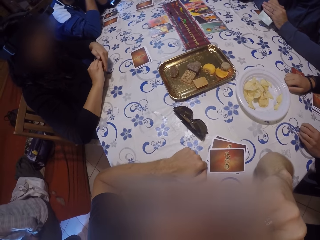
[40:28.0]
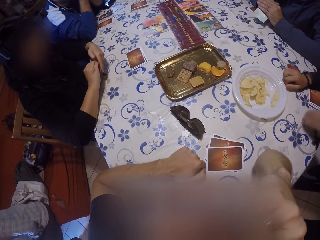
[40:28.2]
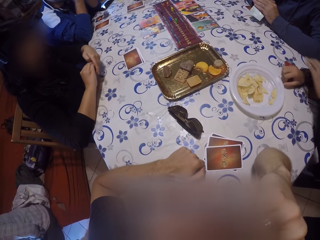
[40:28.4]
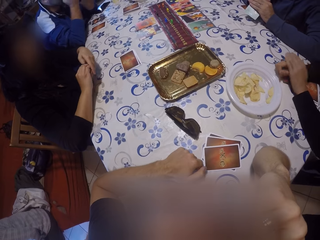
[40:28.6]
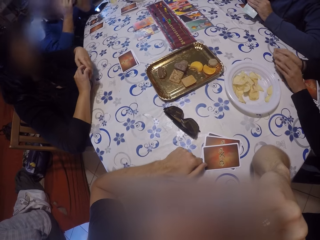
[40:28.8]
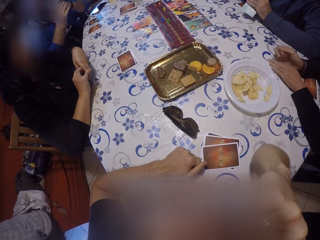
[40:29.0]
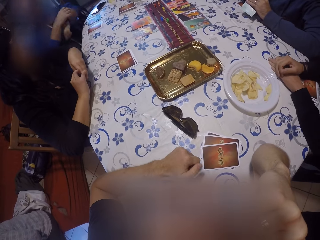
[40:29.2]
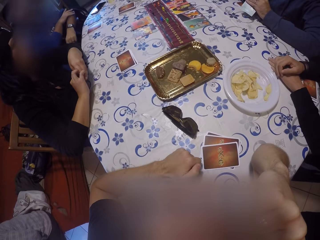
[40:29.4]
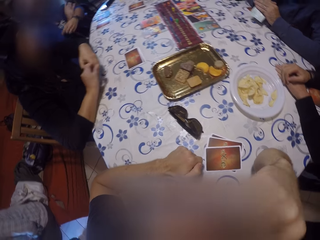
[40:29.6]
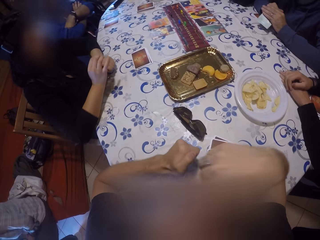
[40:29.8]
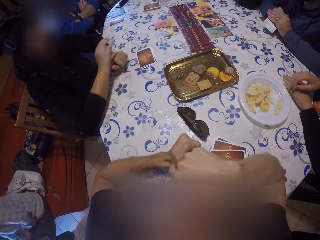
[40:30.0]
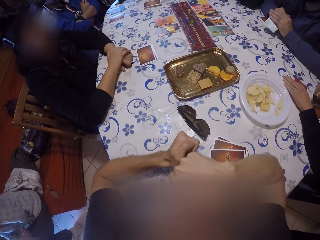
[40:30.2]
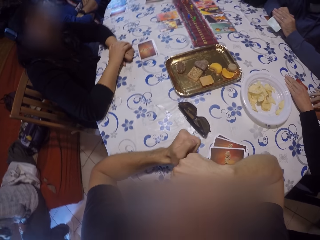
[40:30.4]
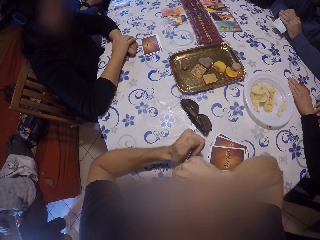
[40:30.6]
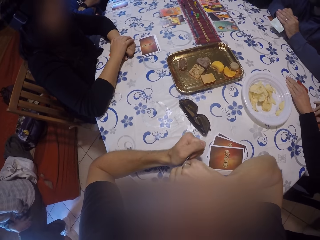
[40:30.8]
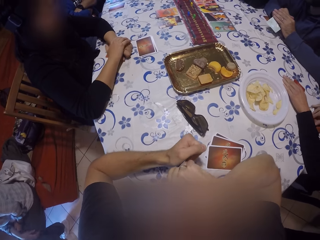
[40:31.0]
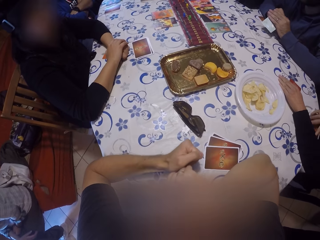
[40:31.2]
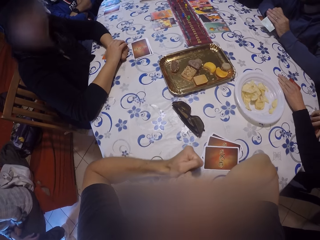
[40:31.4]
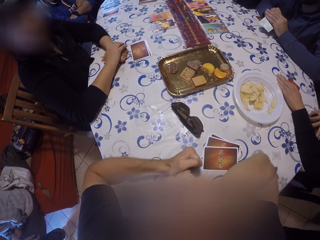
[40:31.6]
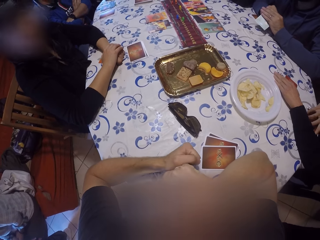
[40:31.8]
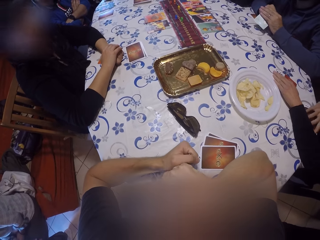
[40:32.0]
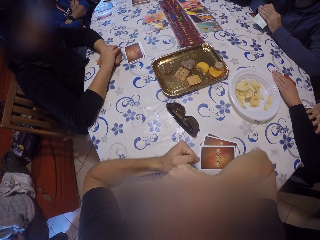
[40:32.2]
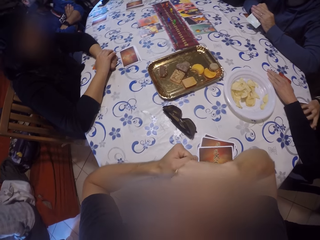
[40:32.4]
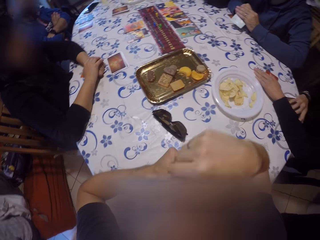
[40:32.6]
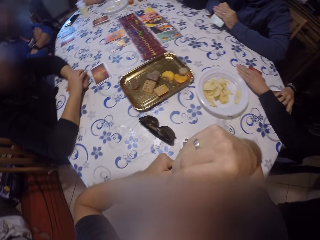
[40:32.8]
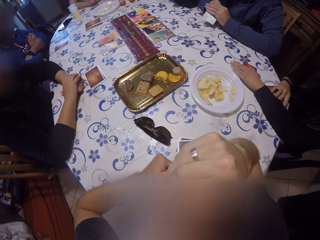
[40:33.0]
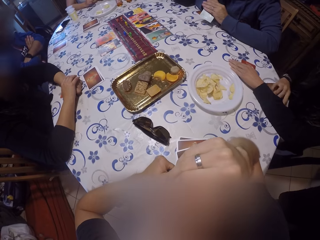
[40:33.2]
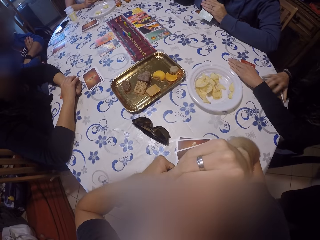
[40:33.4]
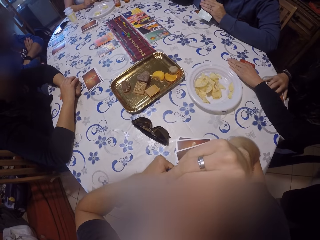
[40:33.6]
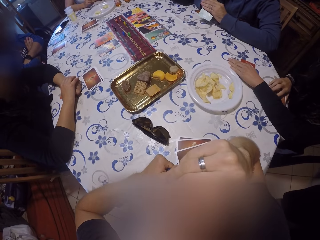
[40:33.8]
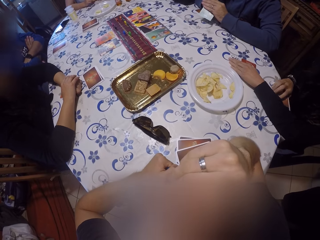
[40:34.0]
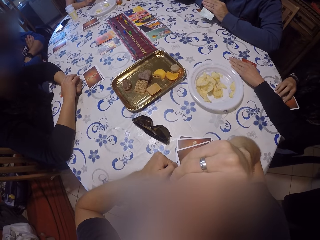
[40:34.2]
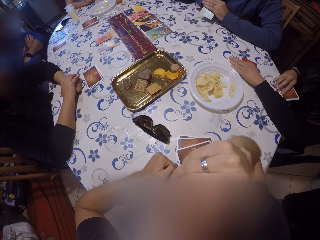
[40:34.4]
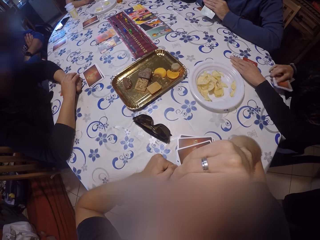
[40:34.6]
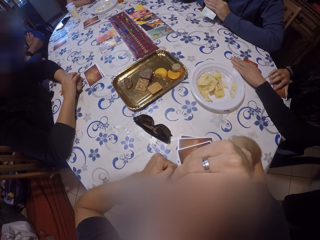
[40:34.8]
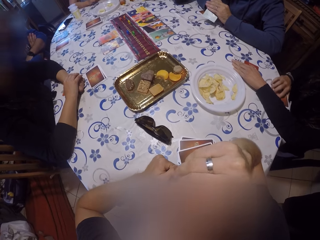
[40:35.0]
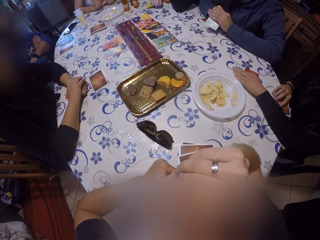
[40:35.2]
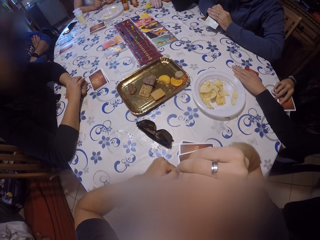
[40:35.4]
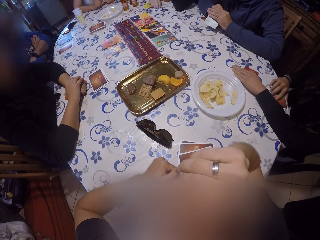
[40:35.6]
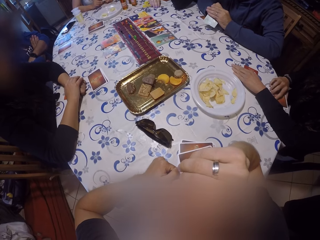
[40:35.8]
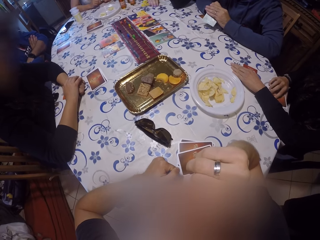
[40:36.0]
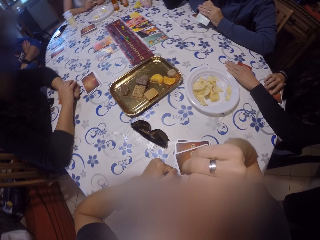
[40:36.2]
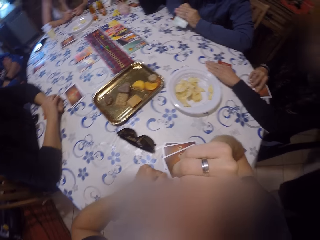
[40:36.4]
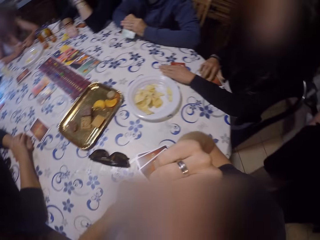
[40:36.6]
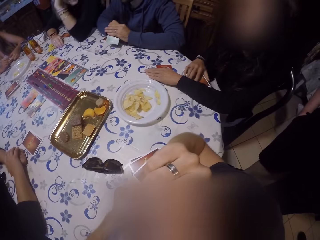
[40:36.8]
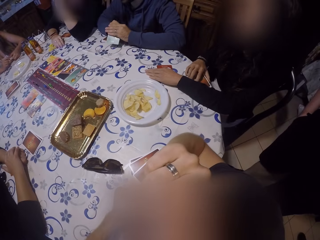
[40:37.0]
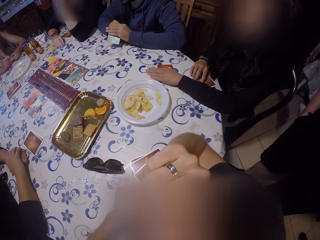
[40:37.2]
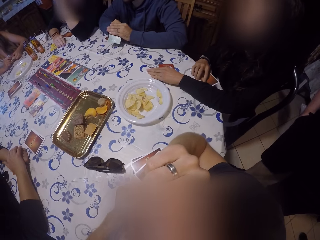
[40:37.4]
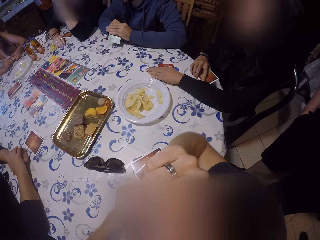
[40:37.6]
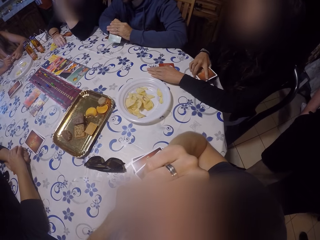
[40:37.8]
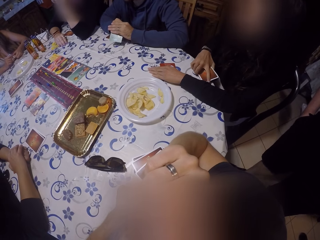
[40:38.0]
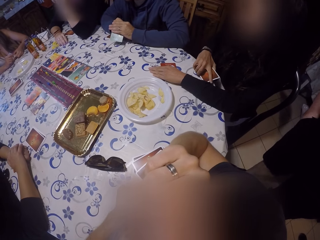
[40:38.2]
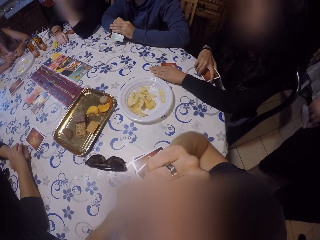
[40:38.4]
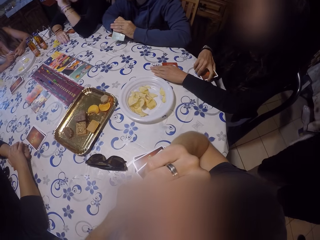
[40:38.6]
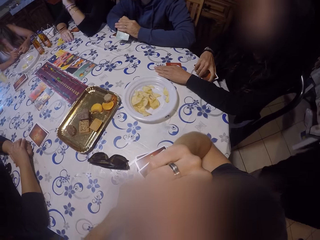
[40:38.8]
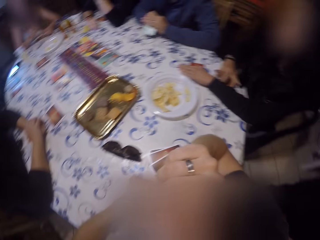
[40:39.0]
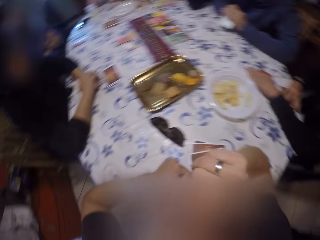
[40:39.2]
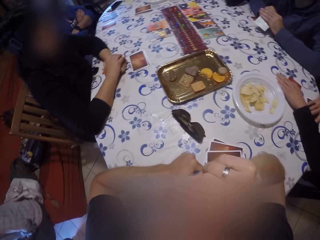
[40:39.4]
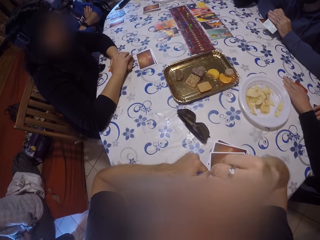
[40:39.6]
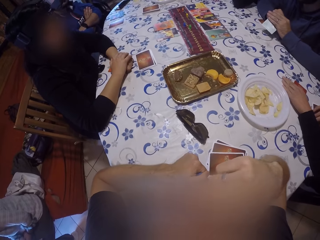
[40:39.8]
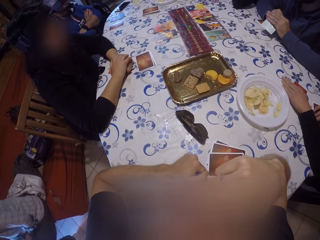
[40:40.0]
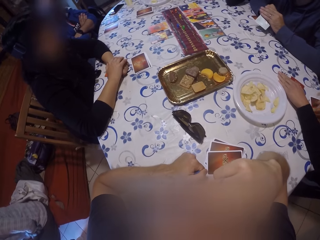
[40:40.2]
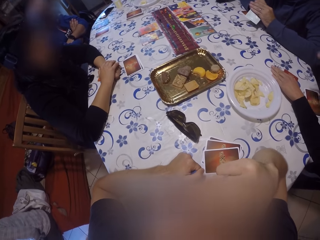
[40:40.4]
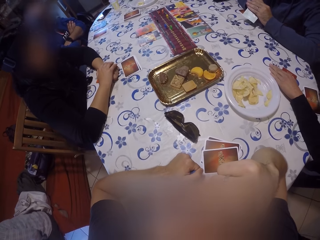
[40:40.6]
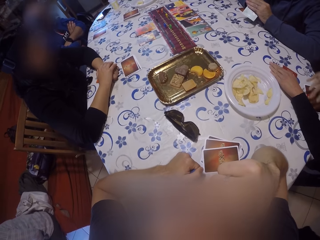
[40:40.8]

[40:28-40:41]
A woman folds her hands. She places her left hand on the card on the table. Another woman places the folded card in her left hand on the table. The camera wearer holds the card with both hands. The first woman moves the cards on the table with her right hand. The camera wearer looks around. They touch the face. The first woman picks up cards on the table. The camera wearer looks around.

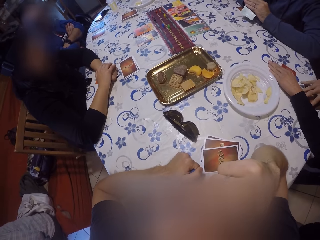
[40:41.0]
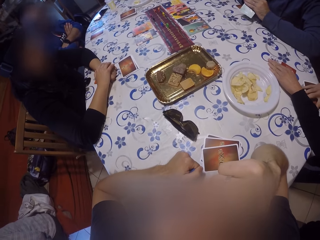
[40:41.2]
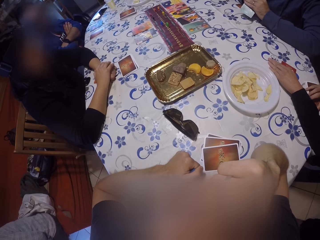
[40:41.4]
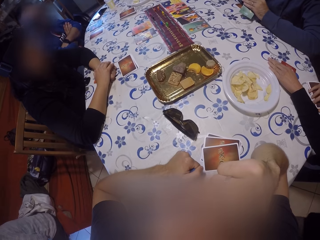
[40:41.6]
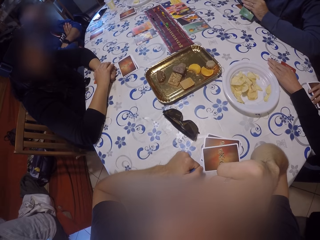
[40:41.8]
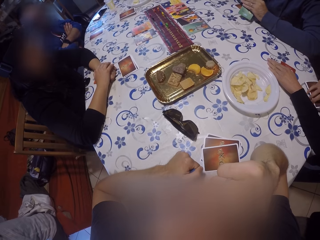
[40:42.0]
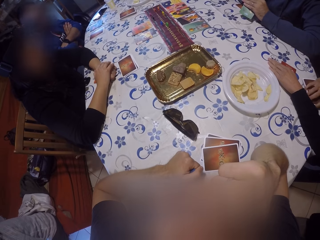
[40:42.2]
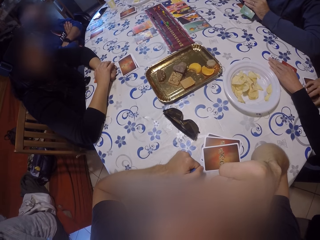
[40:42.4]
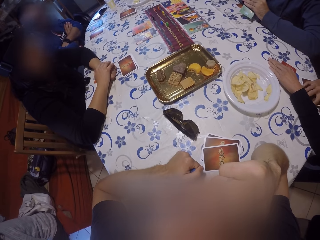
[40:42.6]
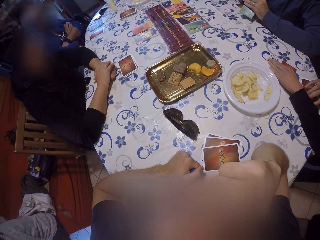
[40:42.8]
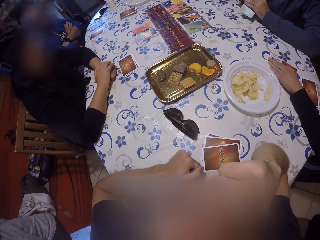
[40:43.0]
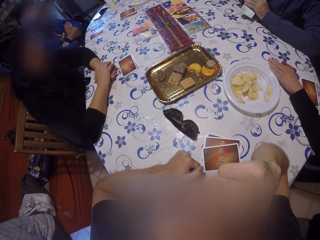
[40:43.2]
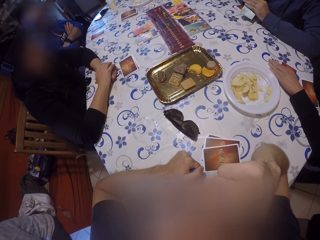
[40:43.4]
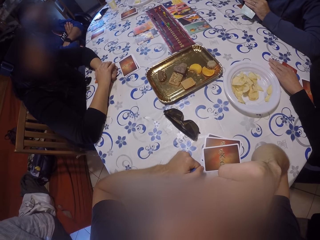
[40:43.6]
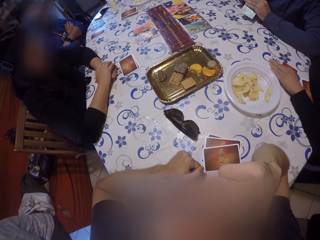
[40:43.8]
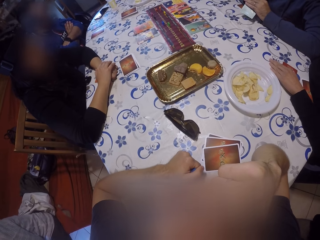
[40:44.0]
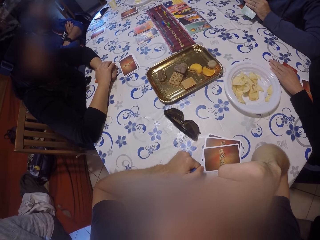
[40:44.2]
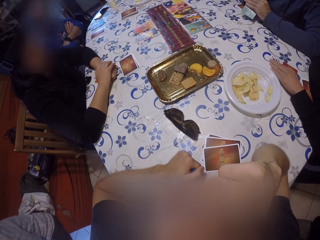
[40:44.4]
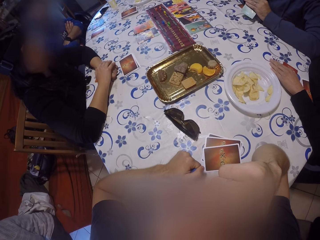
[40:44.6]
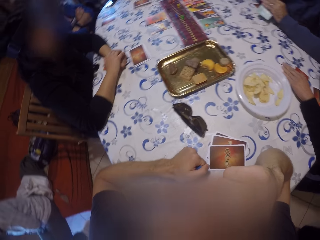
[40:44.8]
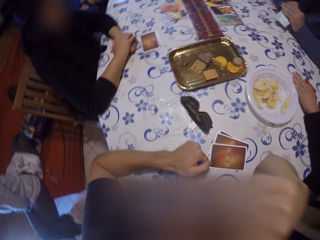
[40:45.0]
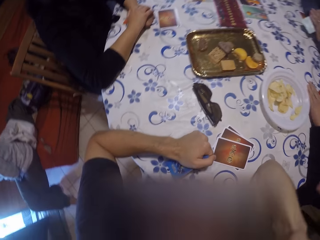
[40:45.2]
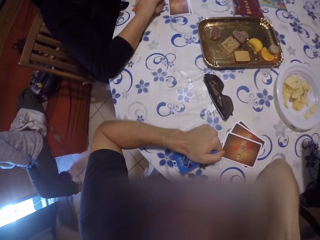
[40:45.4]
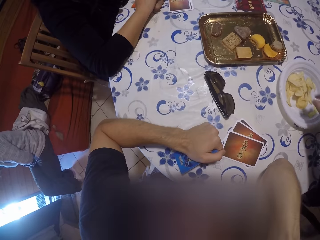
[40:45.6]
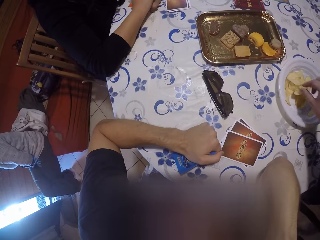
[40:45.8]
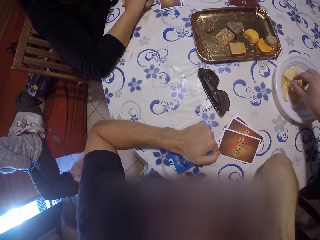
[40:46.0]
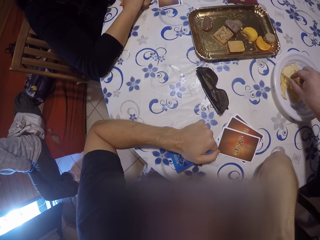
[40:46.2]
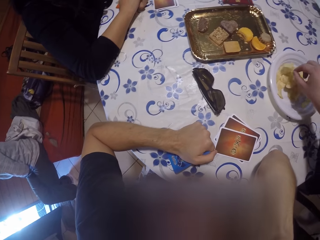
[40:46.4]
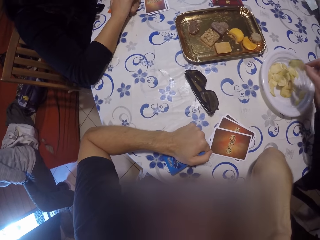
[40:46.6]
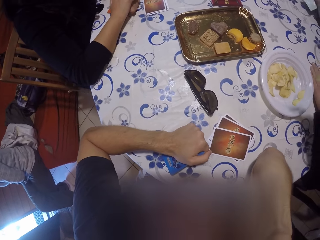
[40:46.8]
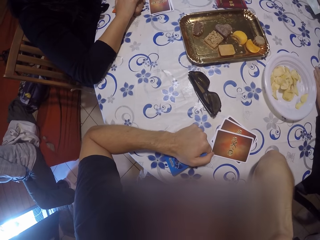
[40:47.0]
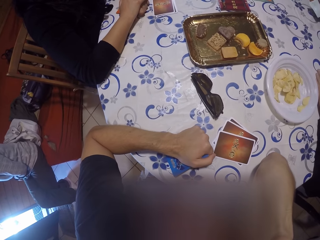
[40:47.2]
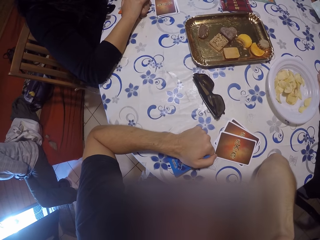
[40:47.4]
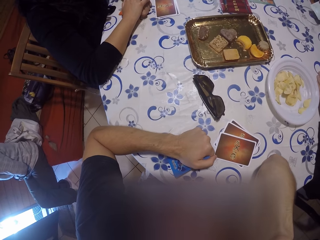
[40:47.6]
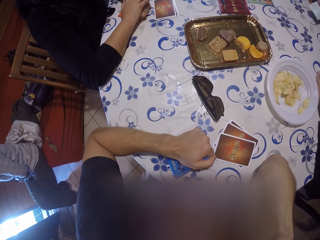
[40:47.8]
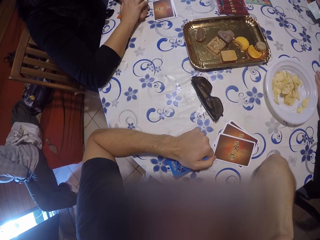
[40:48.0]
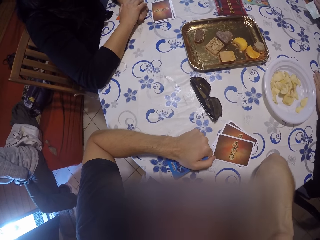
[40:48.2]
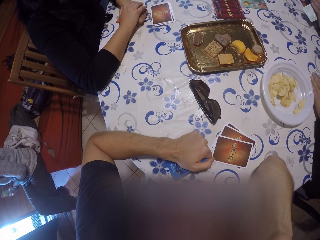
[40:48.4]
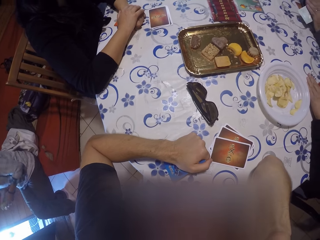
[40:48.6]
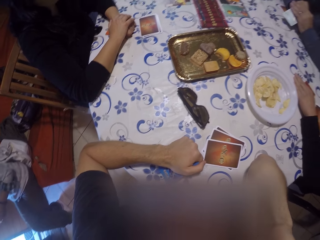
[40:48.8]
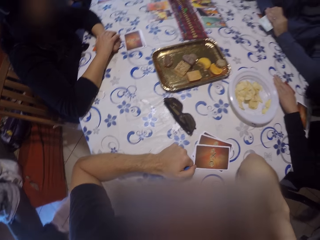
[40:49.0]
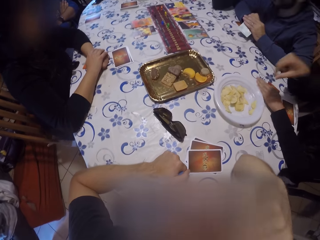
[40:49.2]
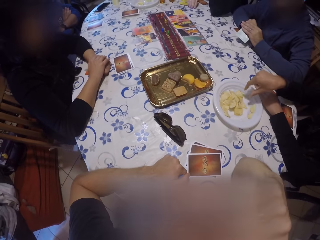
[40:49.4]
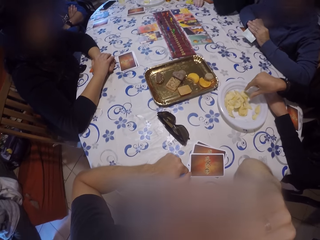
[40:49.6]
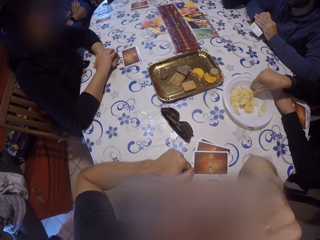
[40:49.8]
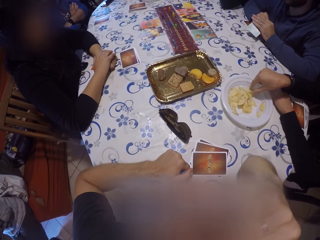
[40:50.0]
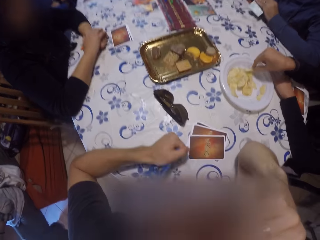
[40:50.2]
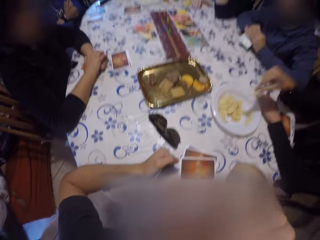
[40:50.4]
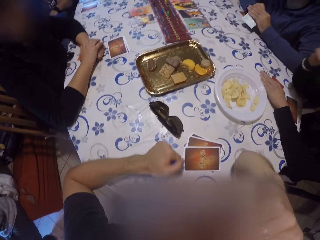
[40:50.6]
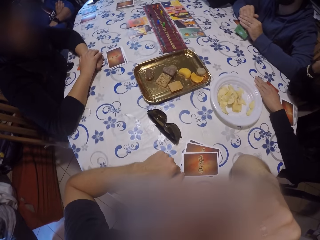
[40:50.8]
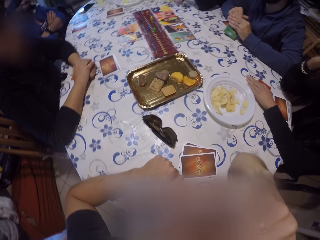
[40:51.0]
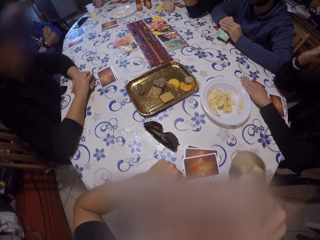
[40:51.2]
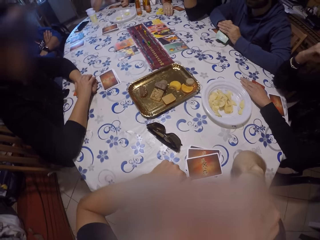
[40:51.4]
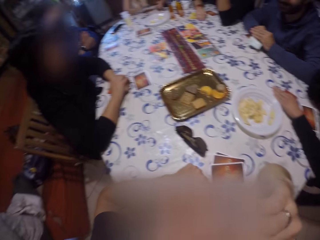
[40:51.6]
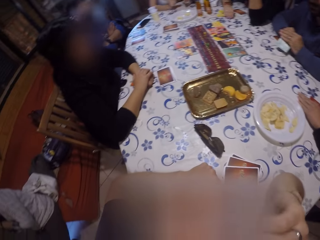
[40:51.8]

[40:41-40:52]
A person nods a head. A woman picks a chip in a white plate on the table with her right hand. She picks a chip in the white plate on the table with her right hand again.
